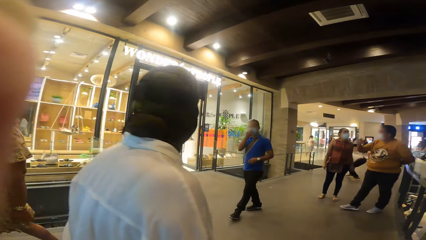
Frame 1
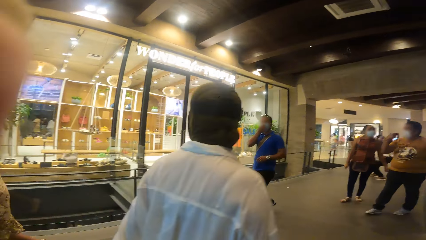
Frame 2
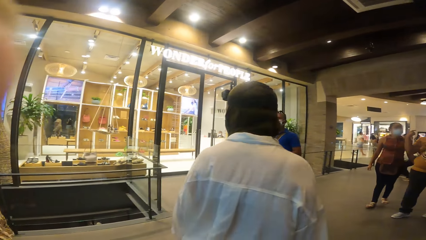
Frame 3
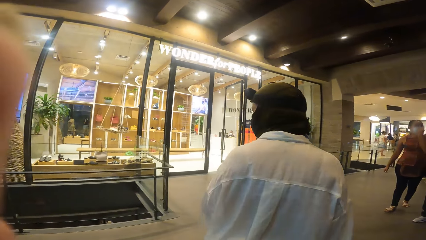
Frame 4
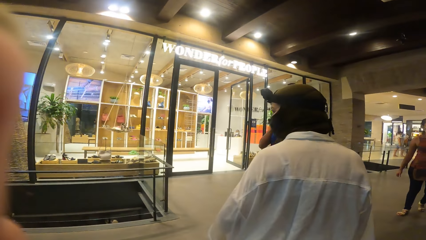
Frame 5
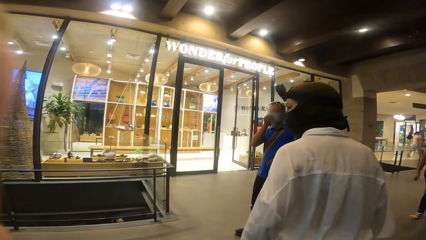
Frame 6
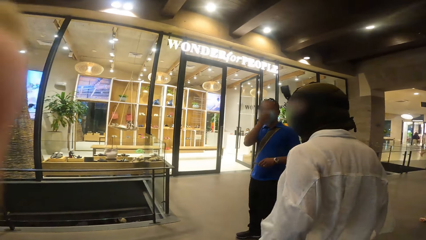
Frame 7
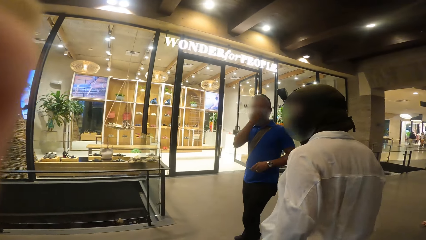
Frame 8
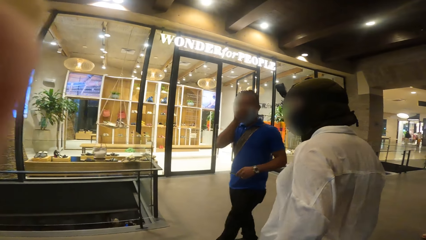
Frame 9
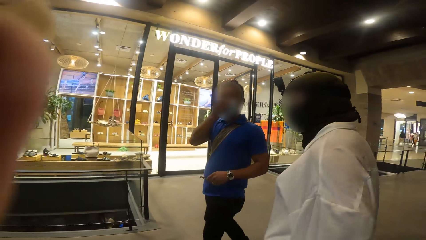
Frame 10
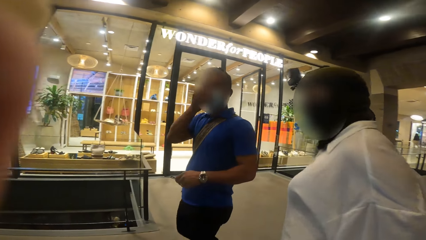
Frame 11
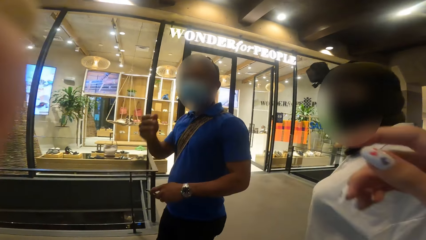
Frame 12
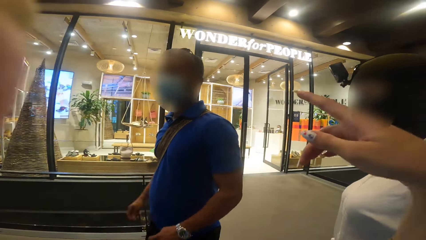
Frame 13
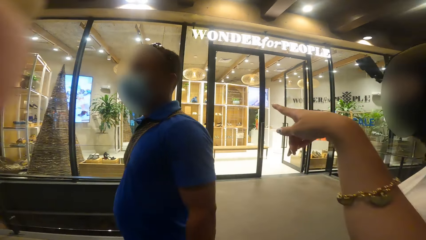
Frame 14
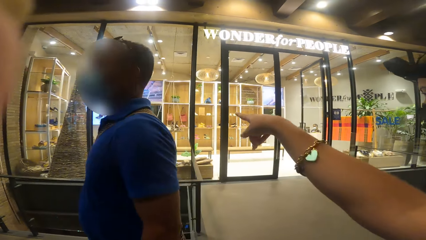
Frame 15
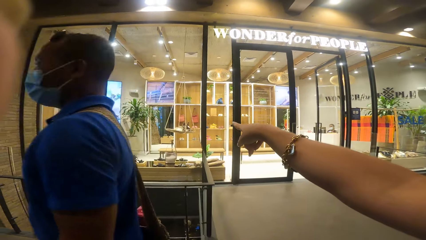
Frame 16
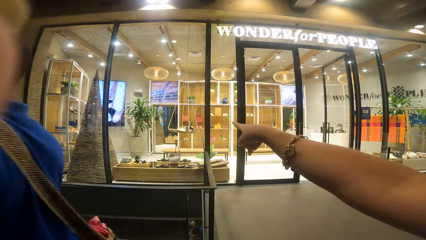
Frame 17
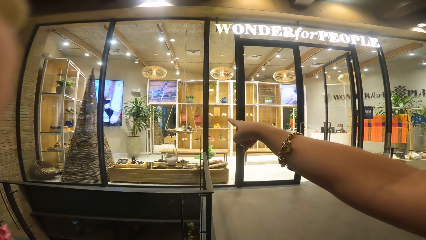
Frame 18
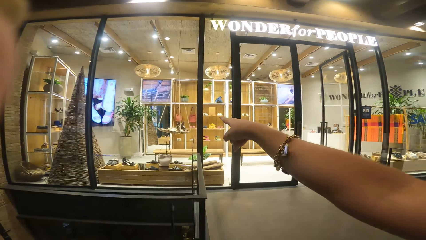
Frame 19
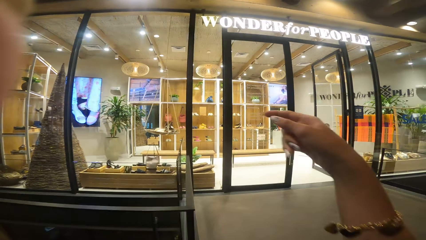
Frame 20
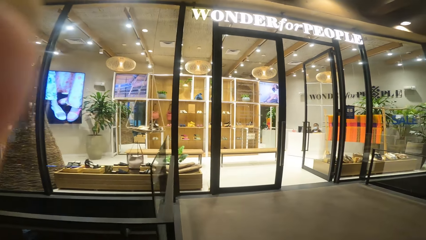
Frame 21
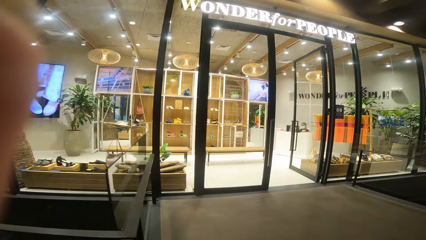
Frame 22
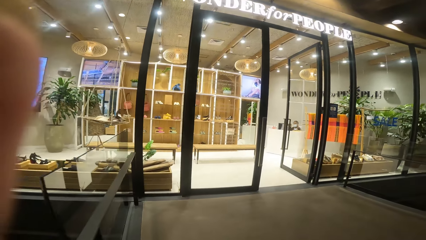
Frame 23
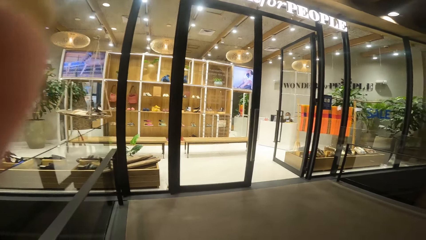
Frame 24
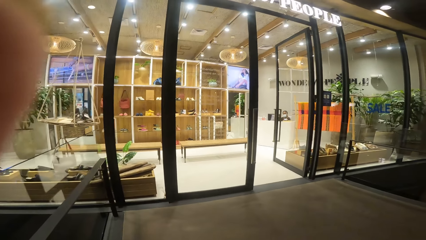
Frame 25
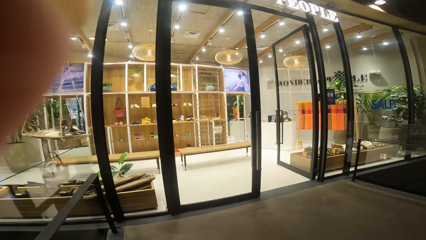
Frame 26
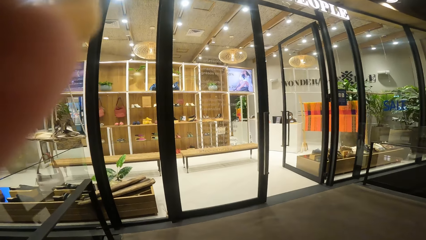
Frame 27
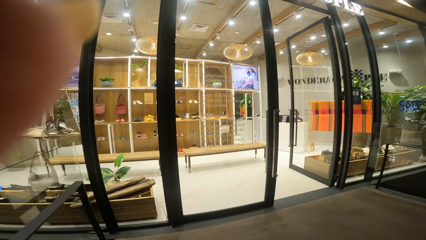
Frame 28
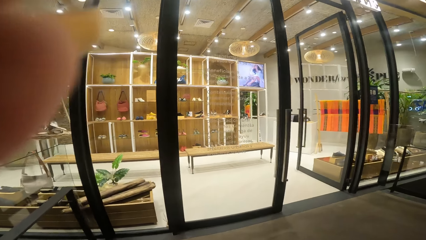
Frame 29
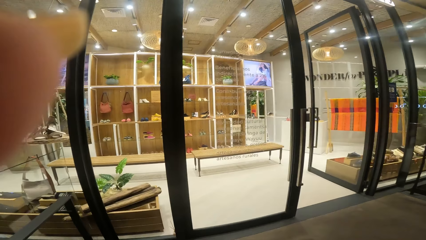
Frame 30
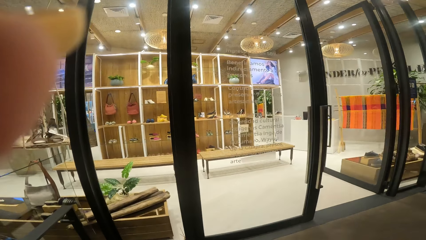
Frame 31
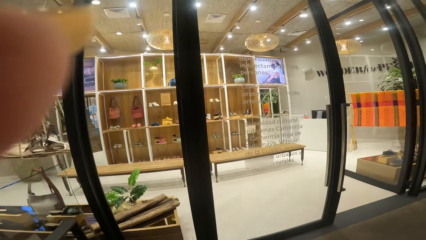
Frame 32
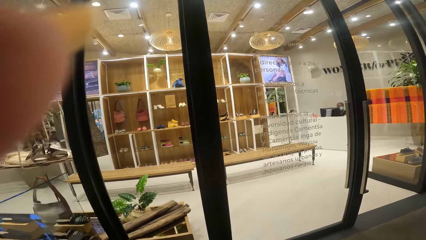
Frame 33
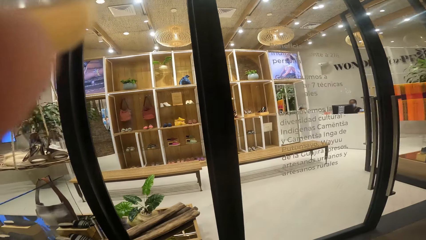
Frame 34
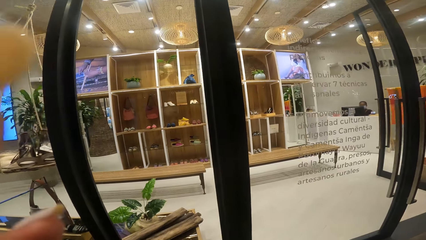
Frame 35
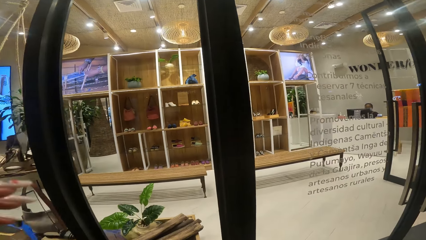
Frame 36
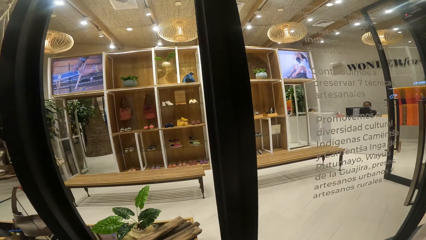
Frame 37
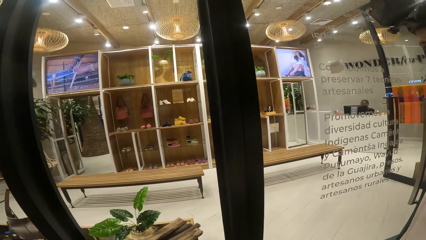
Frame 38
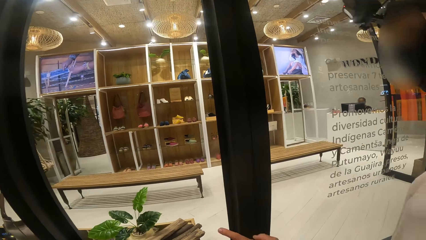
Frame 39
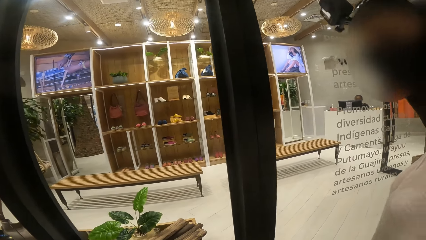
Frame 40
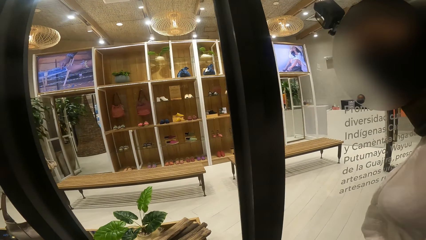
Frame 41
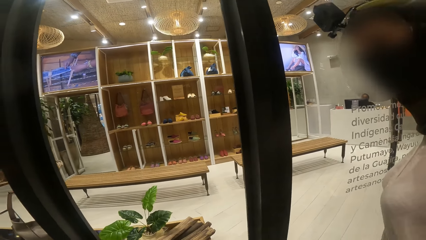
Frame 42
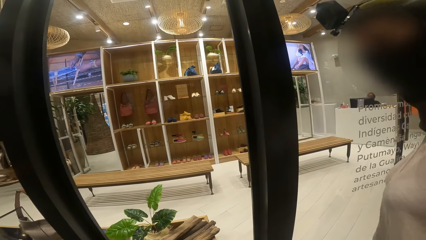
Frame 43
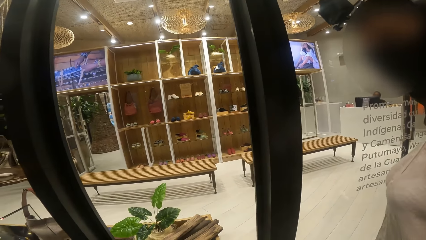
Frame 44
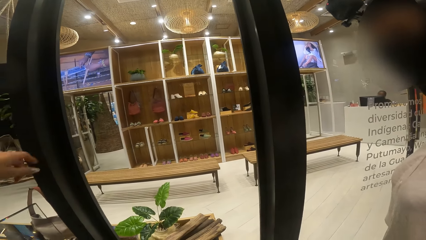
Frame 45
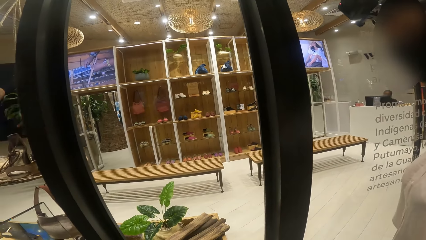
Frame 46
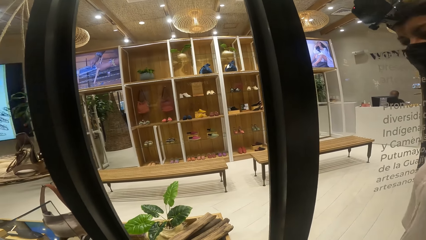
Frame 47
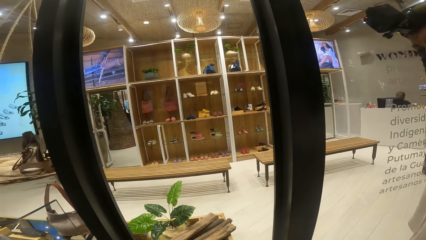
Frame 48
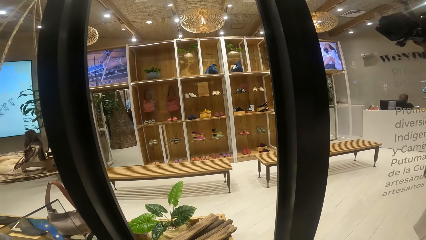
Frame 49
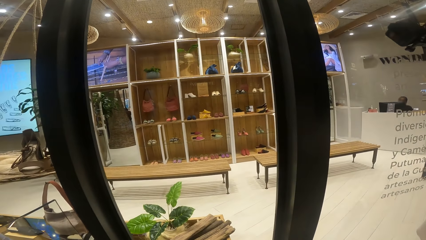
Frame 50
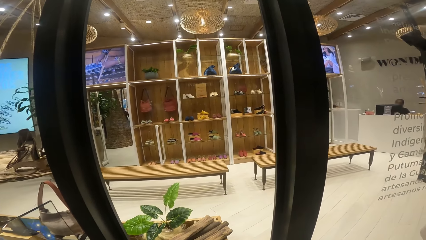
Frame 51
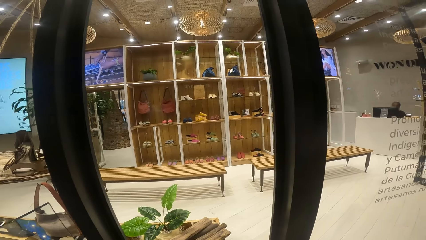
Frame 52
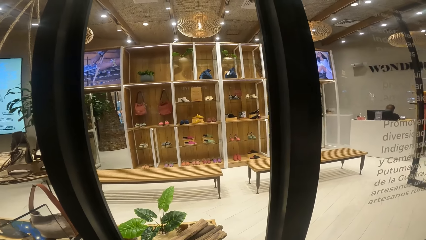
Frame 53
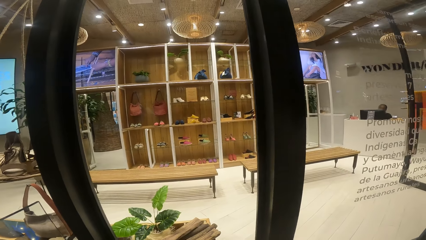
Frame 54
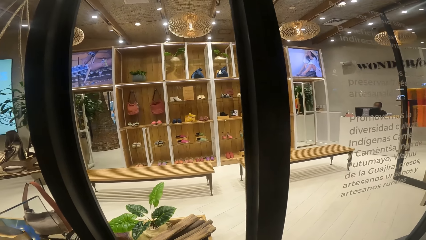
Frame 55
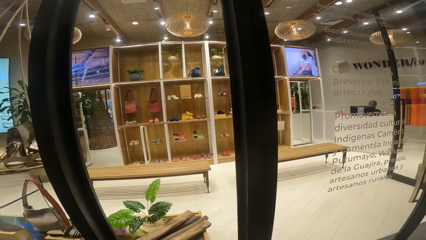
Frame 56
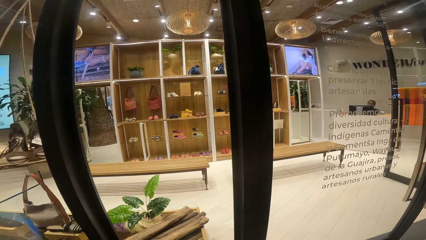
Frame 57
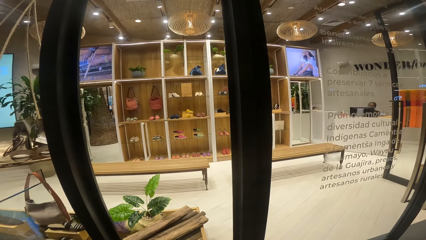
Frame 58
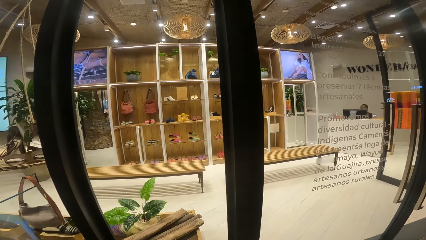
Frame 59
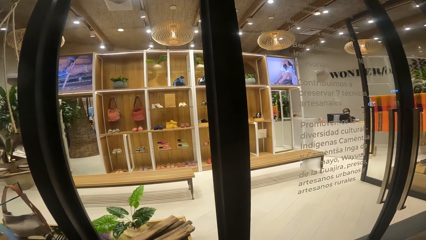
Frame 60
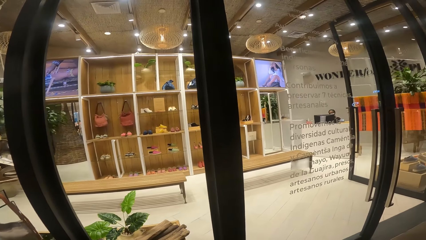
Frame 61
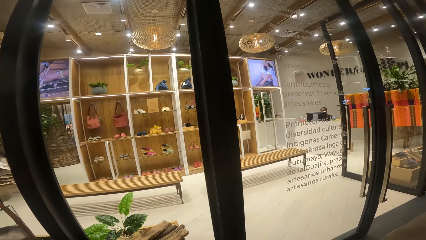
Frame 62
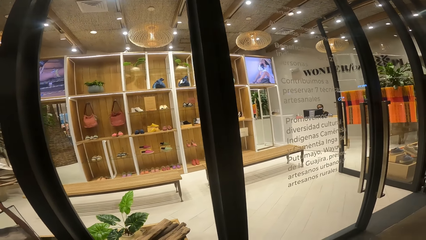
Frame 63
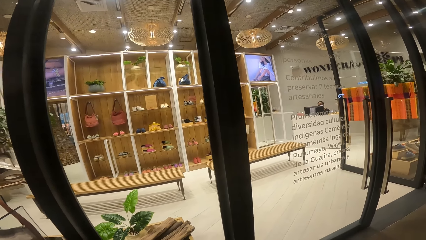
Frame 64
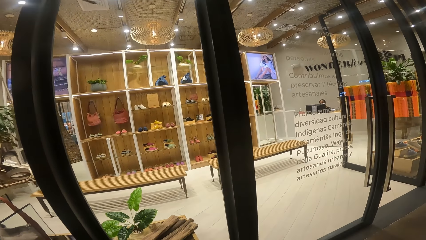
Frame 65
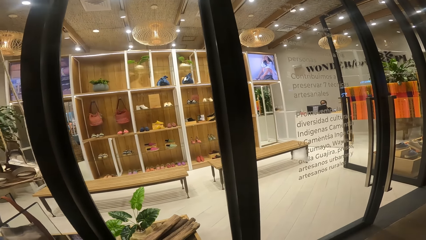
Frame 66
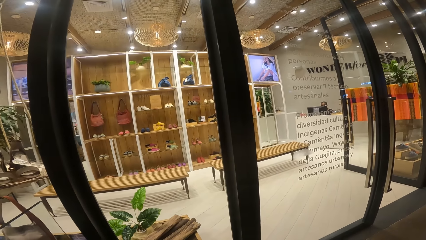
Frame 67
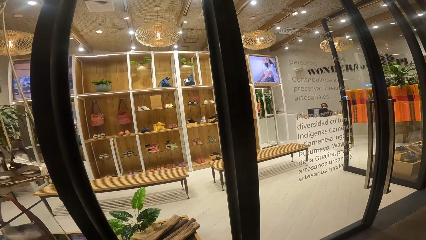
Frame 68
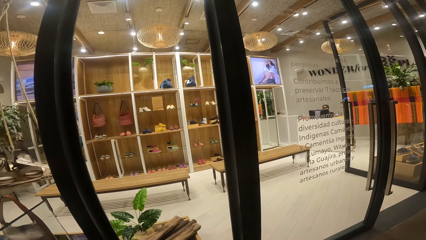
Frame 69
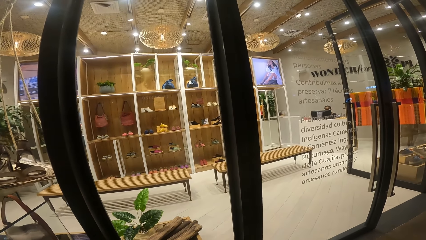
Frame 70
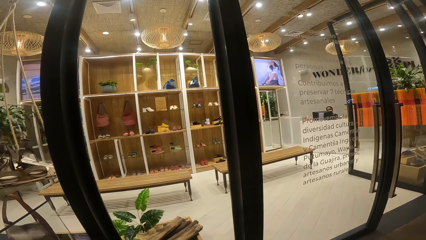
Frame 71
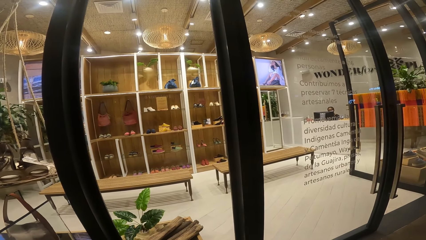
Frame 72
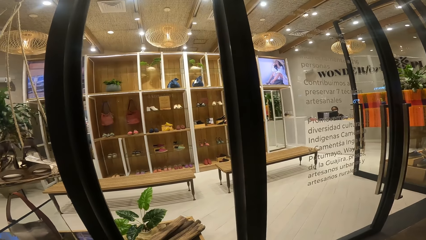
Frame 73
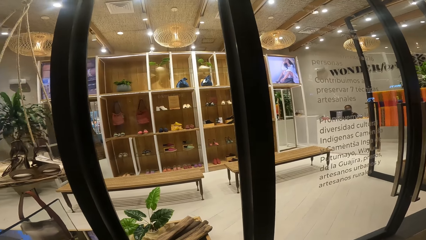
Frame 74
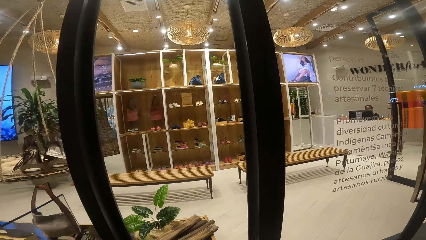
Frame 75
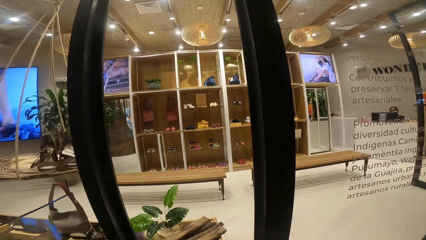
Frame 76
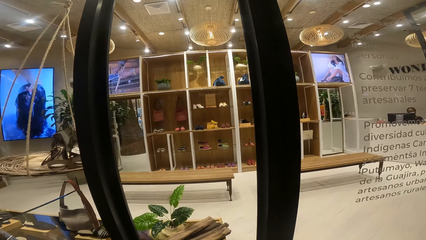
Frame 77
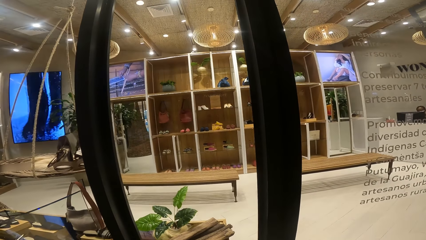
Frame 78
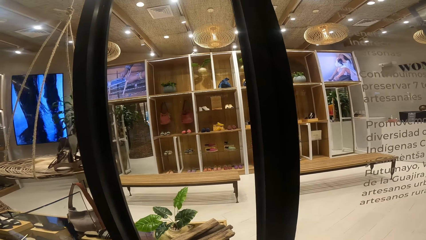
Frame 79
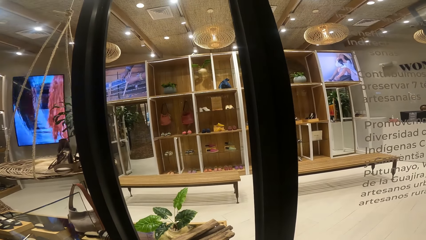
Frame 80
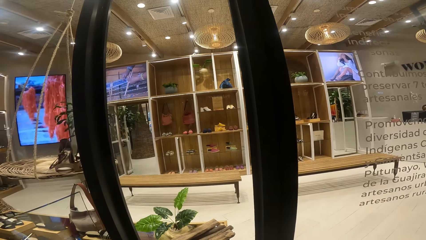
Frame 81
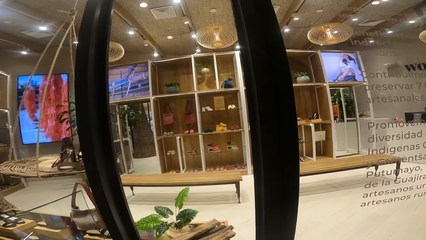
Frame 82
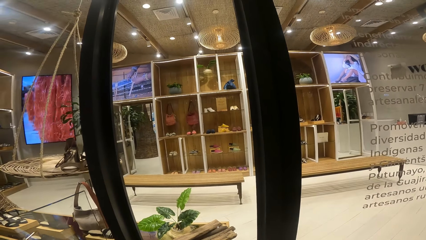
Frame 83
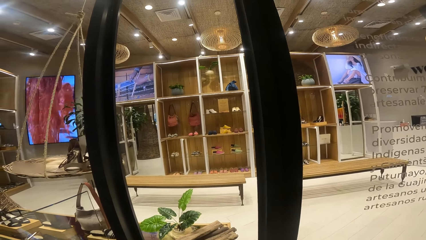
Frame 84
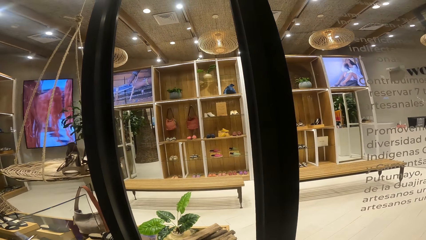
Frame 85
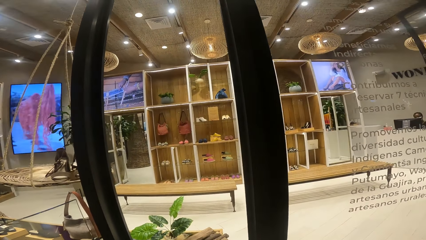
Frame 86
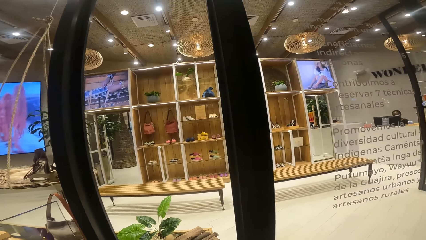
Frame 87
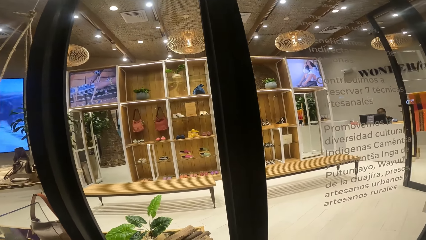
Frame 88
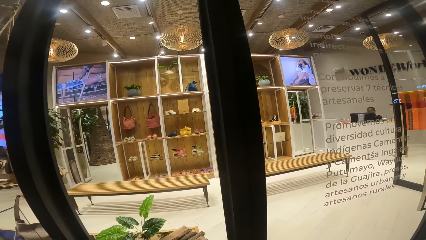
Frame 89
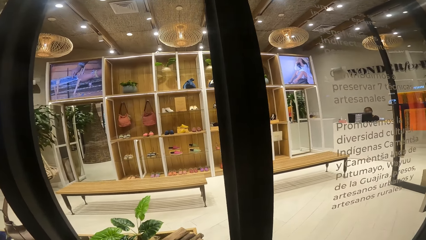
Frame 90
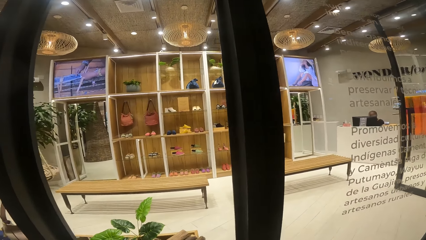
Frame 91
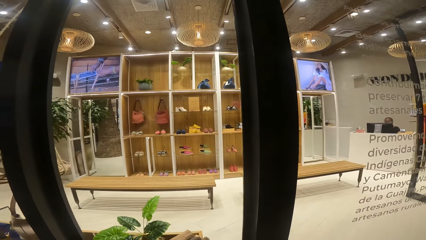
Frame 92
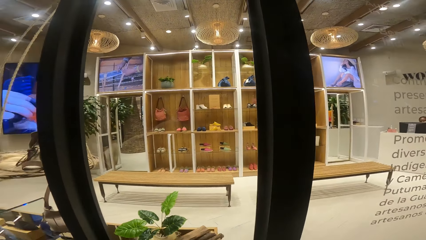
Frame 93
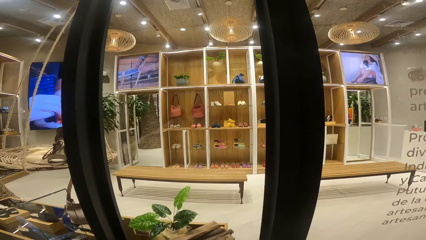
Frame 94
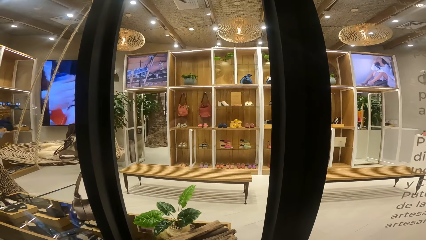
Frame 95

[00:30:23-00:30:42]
The camera wearer points her right hand towards a store. She speaks with gestures to the woman. She looks in a store.
